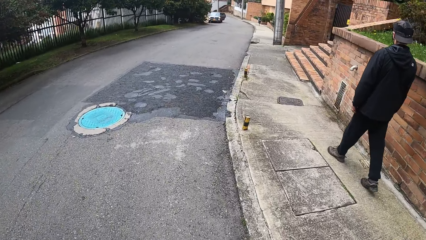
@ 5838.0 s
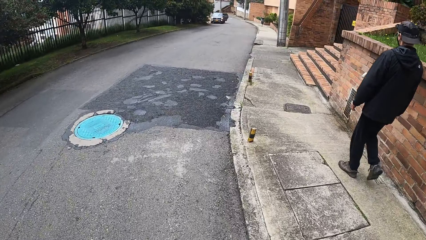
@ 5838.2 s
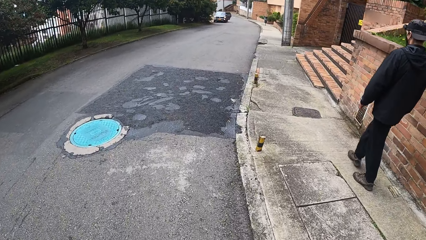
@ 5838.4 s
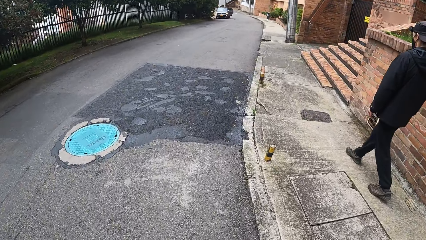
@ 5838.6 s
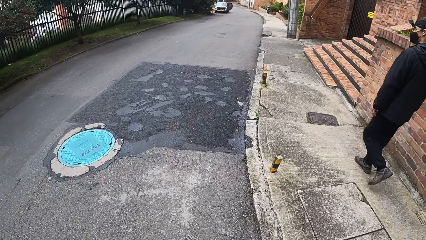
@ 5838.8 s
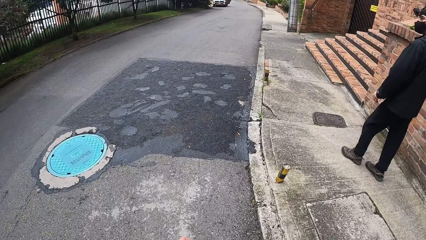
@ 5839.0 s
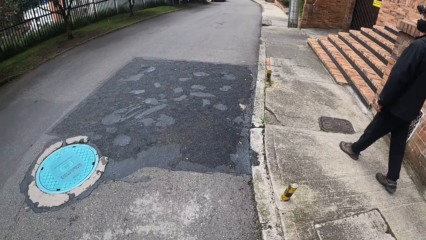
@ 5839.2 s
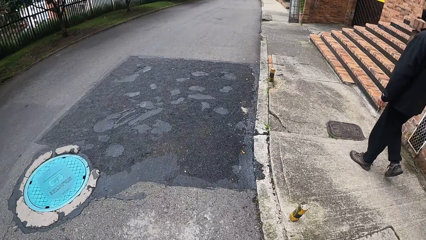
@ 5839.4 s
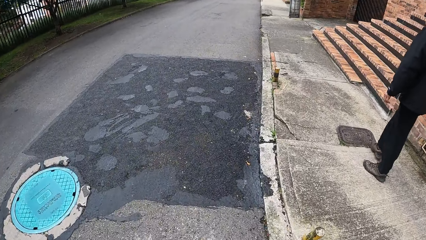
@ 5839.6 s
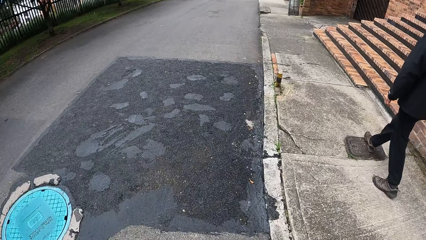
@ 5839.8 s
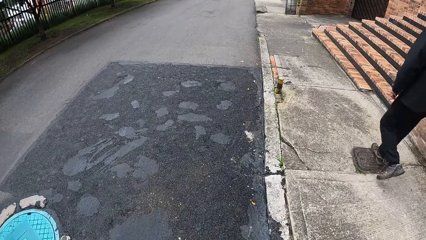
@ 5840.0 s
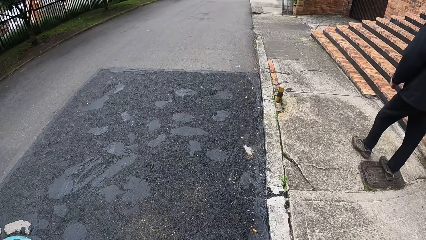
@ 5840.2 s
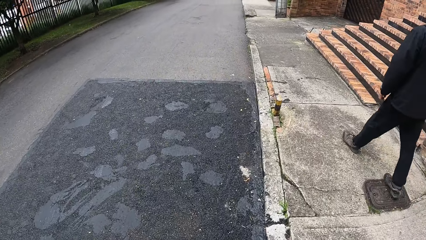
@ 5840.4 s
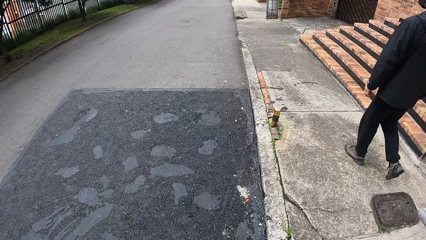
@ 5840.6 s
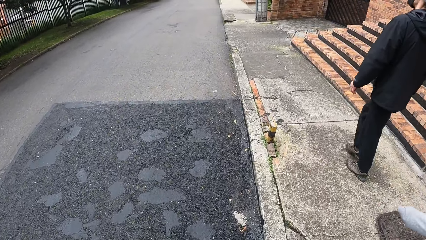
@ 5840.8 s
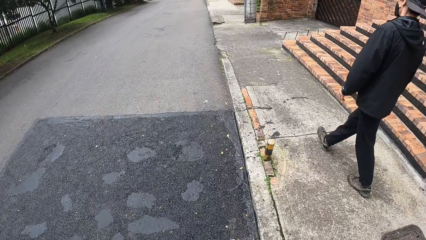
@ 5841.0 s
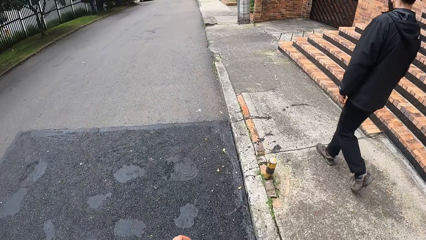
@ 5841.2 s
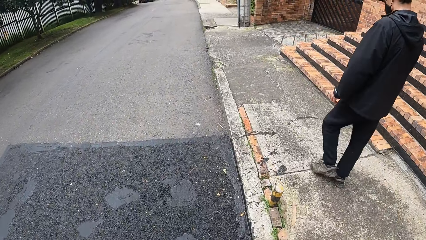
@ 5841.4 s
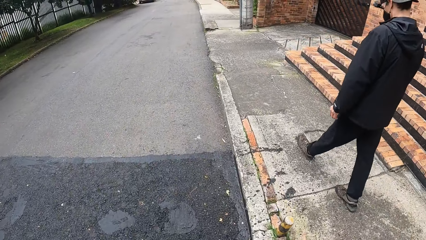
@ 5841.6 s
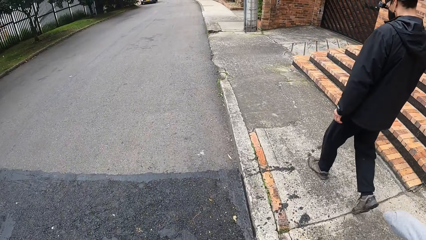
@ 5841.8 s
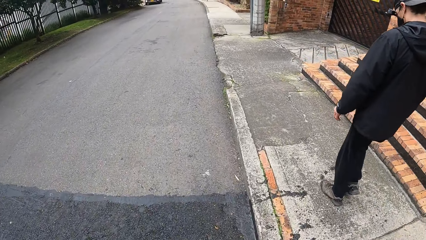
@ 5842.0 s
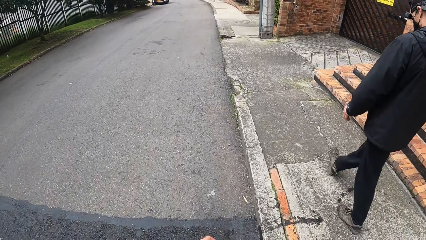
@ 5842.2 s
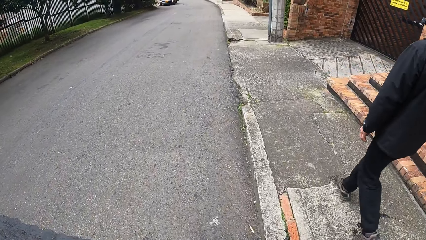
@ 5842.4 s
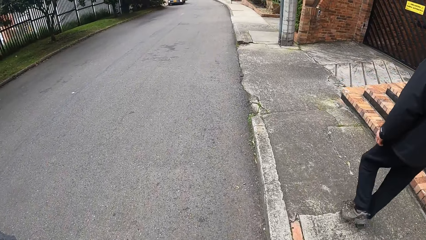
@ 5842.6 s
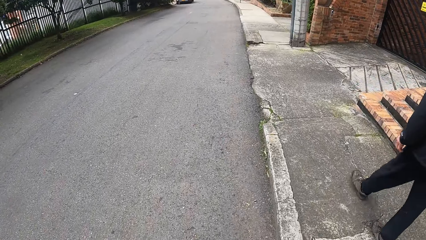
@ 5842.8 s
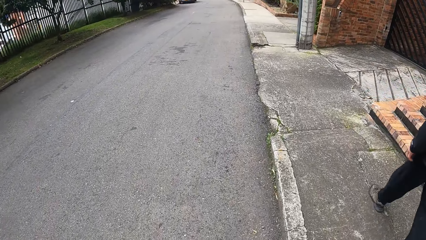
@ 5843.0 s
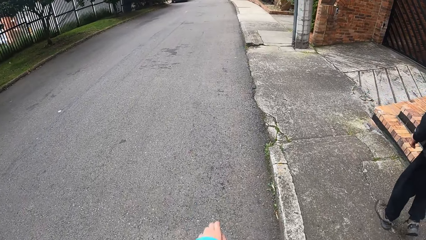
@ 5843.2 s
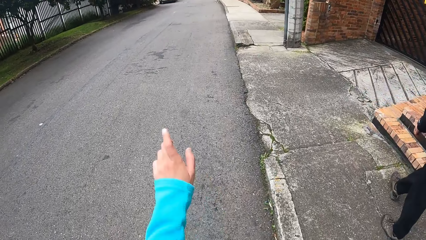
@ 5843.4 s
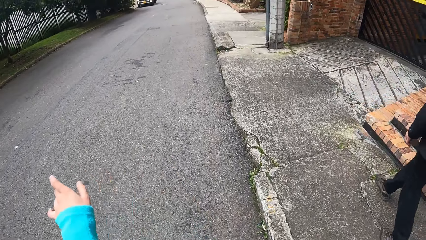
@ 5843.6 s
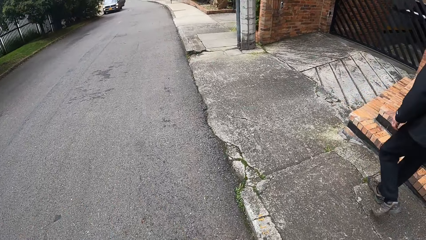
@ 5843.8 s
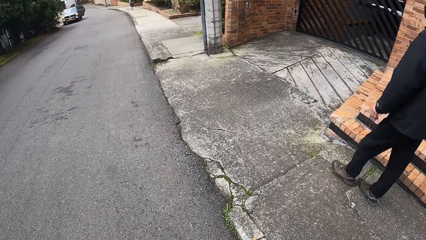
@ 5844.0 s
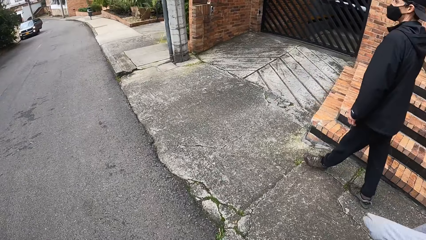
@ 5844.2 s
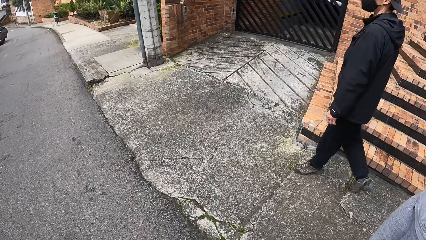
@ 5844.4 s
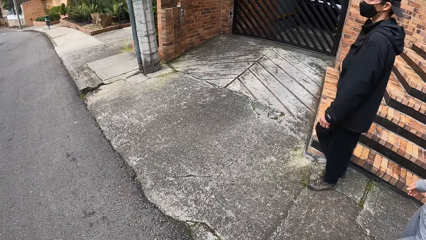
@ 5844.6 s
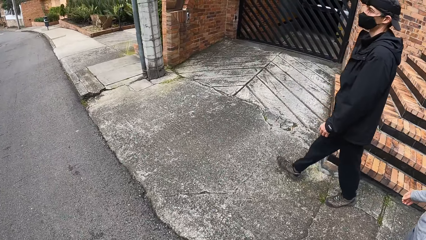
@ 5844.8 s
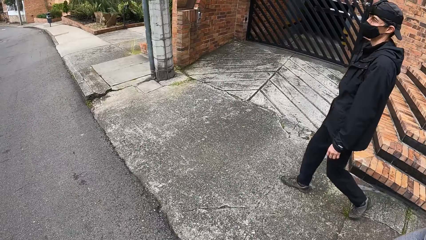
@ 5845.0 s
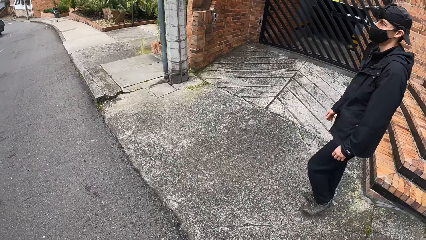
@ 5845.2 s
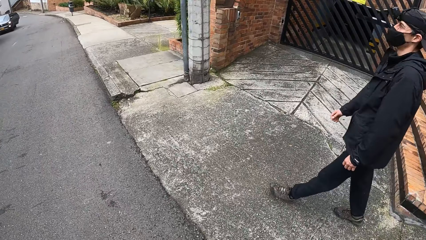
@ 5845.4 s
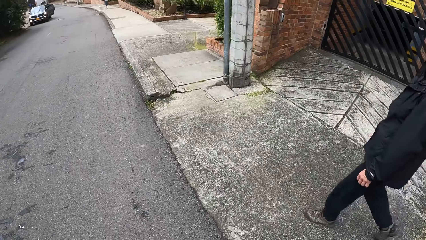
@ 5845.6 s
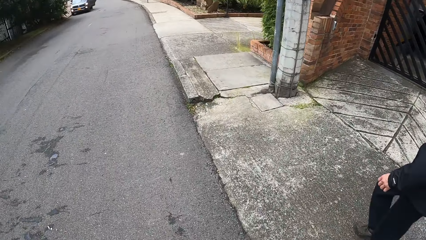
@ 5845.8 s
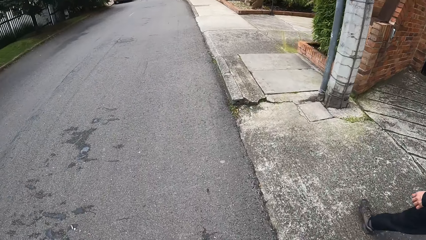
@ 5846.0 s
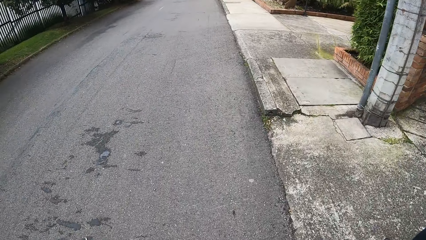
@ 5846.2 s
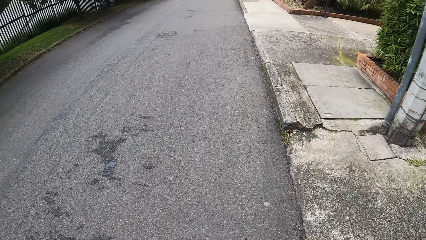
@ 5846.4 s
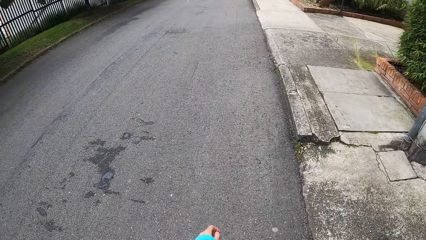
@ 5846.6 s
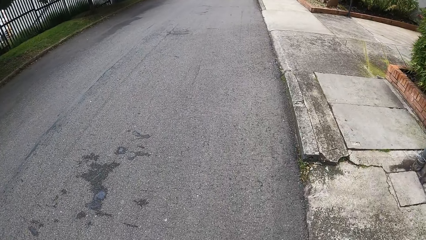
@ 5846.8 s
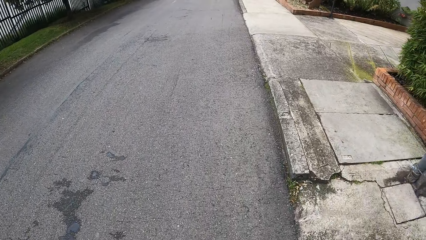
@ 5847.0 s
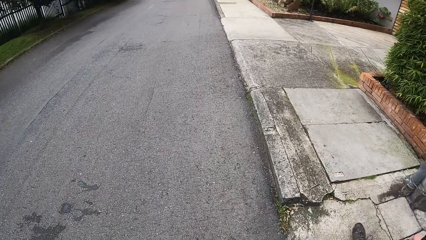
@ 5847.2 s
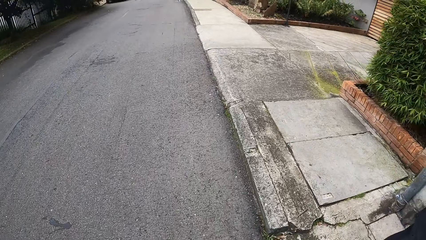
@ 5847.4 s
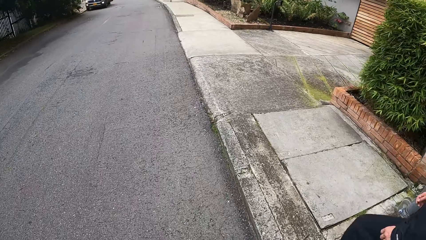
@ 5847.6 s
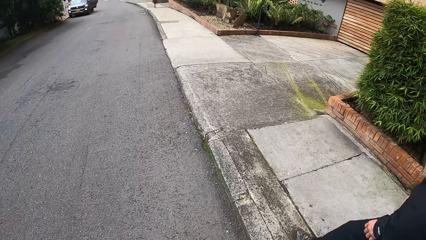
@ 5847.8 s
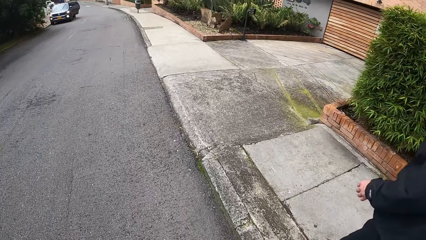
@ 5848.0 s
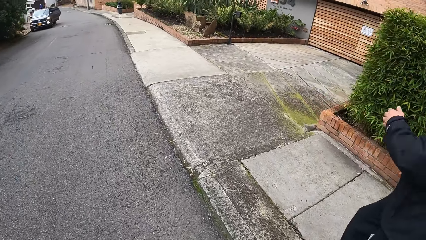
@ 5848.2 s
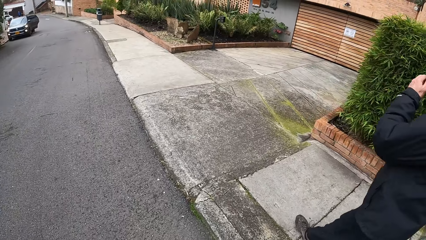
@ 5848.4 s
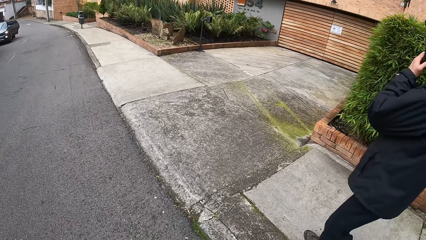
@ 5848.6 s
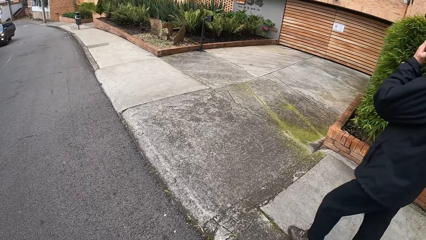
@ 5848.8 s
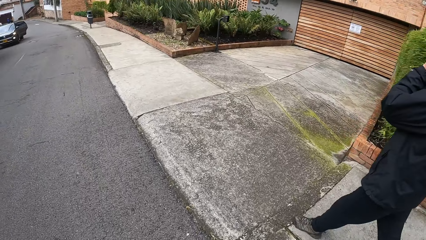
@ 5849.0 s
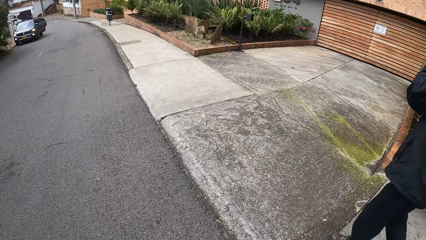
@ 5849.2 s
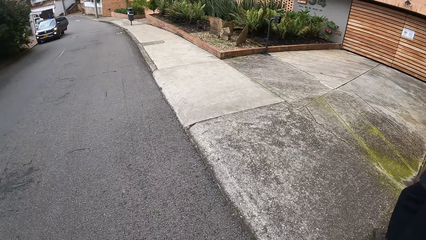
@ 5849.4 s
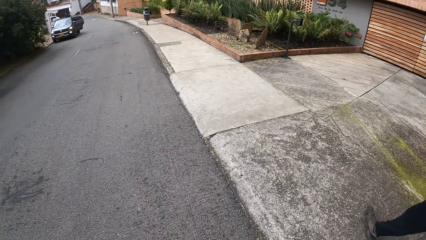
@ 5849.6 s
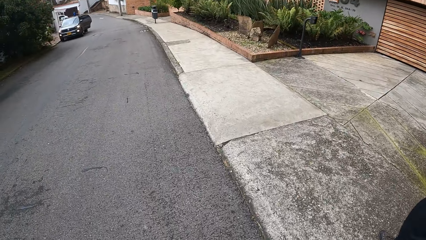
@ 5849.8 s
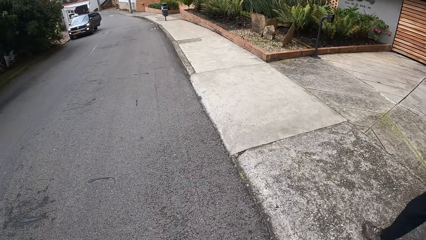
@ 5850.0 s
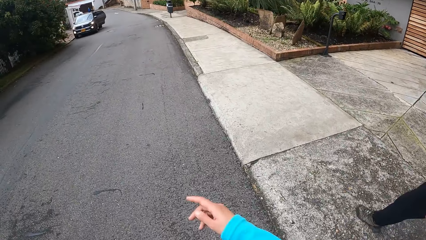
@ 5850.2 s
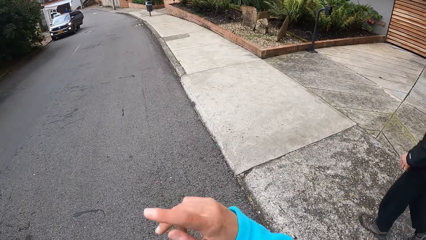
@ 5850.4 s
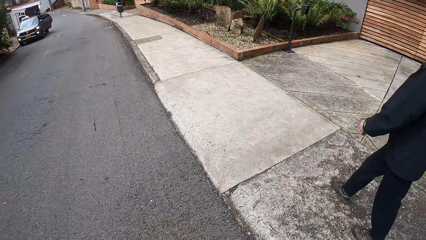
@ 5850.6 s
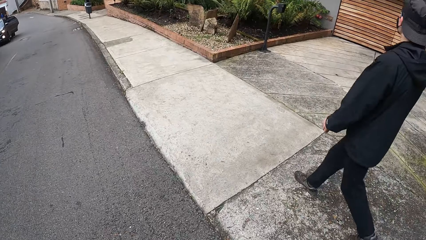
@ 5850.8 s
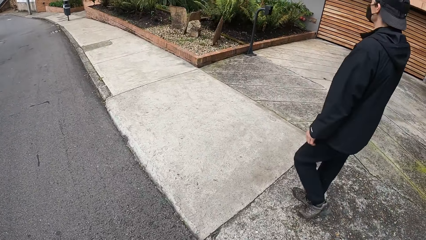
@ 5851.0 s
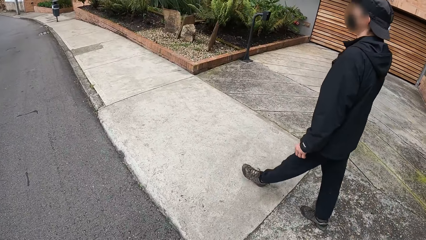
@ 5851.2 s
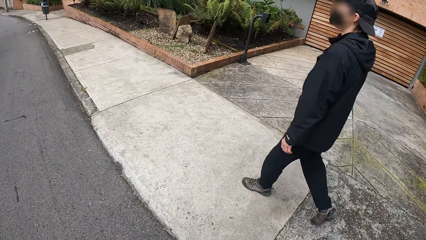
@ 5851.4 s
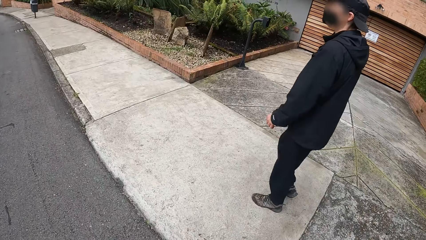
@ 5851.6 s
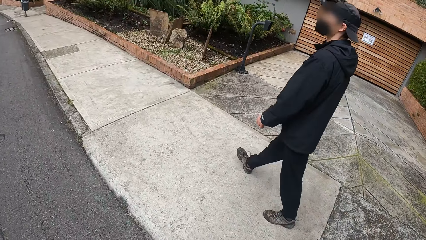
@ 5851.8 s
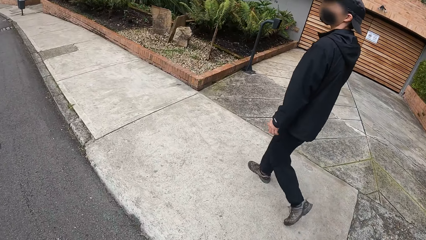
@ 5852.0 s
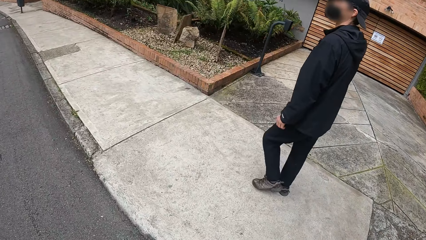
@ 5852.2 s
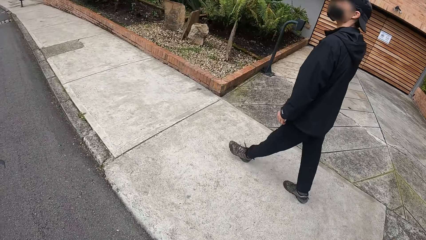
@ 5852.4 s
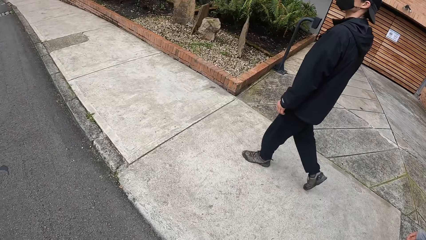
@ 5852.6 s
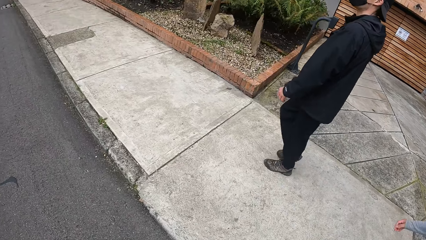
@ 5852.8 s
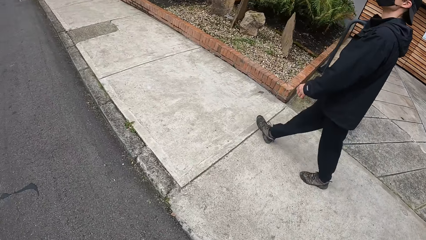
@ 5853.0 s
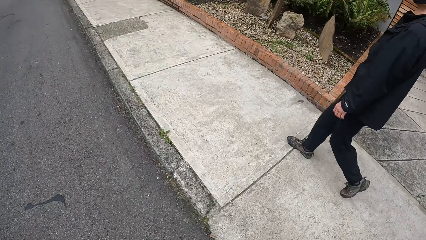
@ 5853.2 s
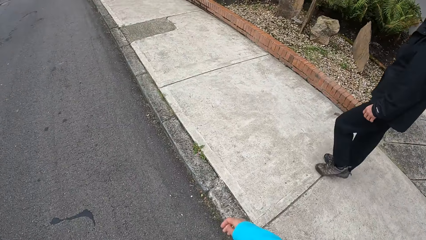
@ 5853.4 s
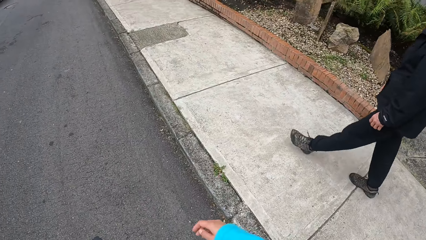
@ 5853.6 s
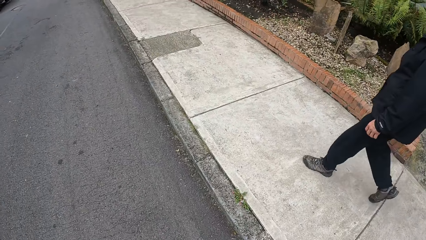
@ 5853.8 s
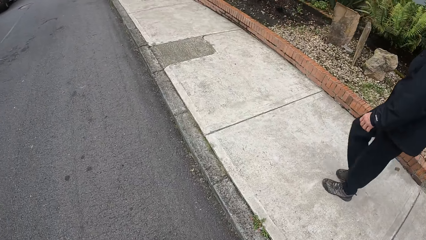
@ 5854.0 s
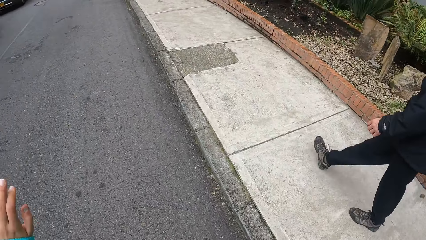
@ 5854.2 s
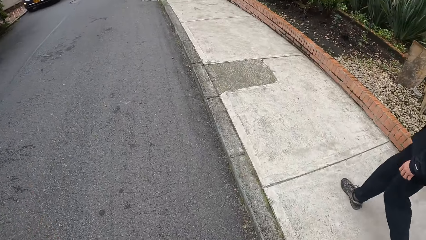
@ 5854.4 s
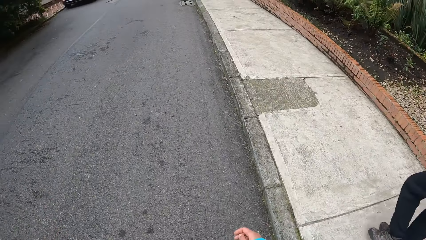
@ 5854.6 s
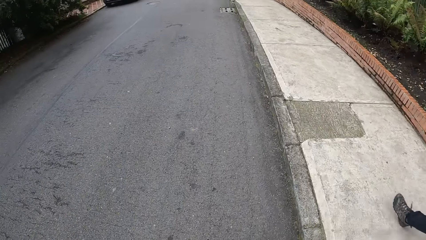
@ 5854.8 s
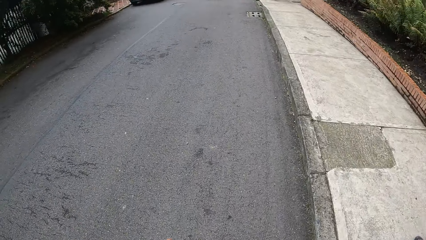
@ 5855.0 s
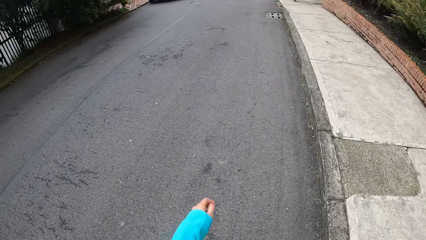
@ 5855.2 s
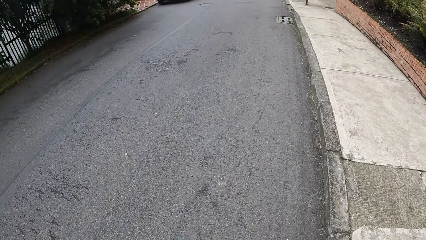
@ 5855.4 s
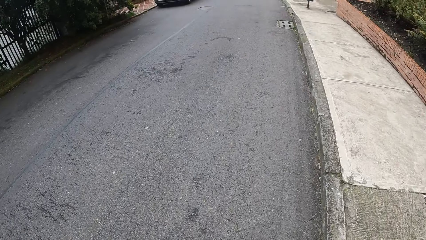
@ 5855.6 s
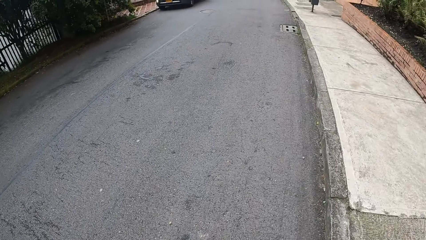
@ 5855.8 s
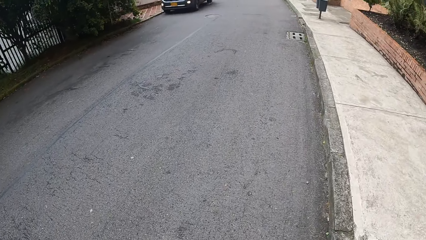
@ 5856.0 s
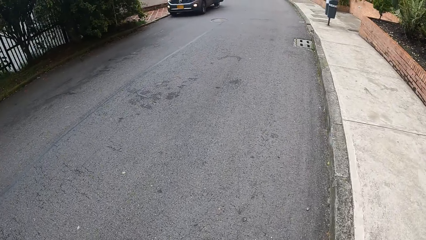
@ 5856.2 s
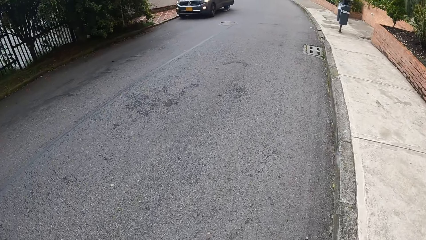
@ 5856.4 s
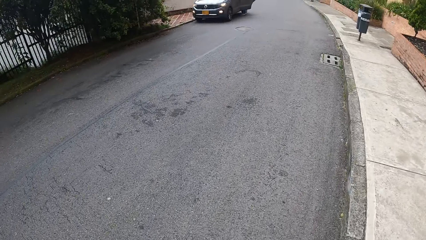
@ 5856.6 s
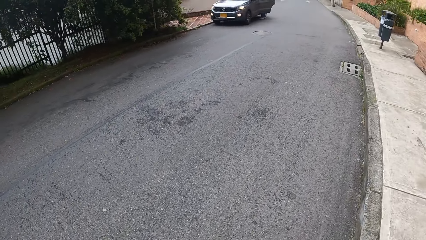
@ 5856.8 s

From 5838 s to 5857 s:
The camera wearer swings the left hand. They swing the right hand.
